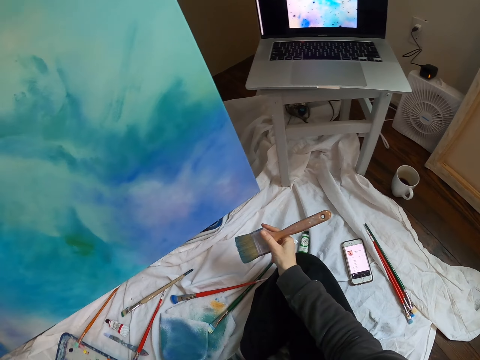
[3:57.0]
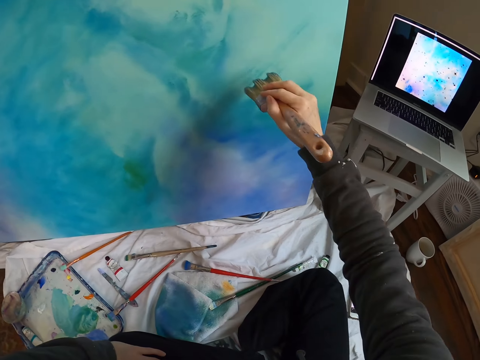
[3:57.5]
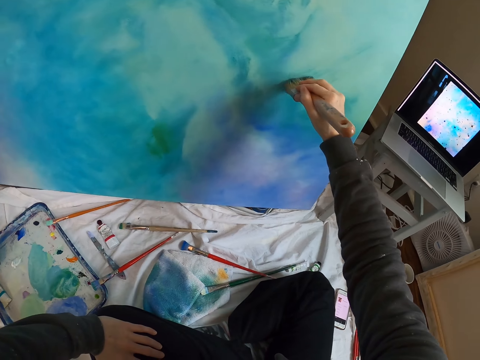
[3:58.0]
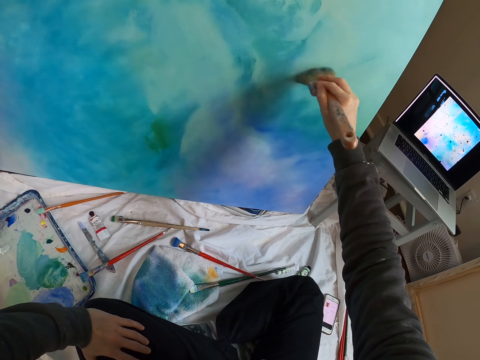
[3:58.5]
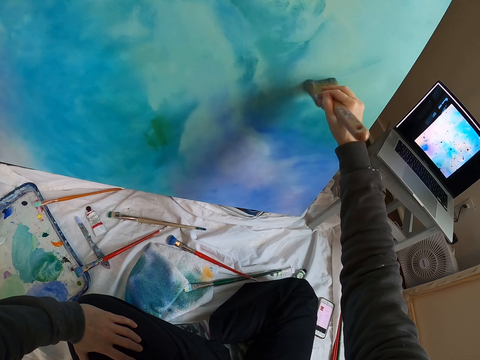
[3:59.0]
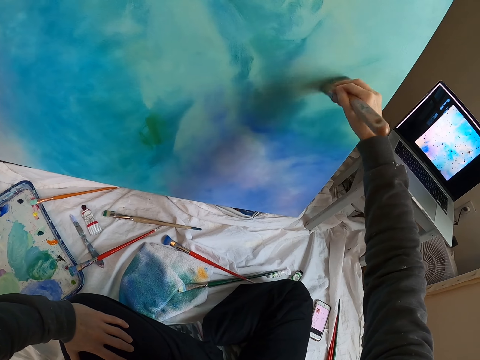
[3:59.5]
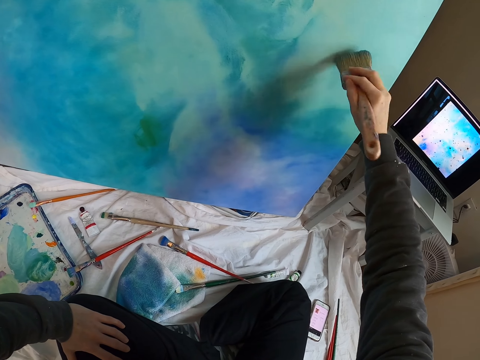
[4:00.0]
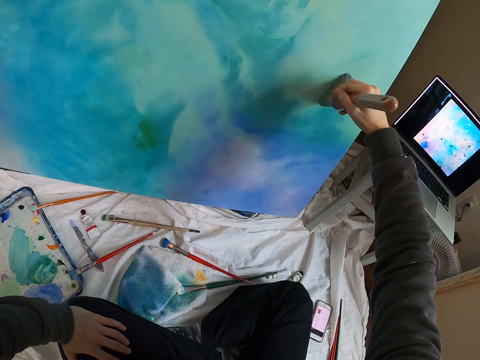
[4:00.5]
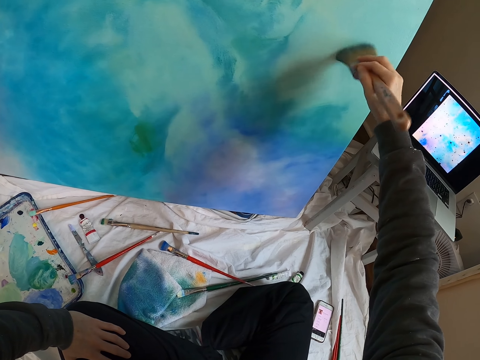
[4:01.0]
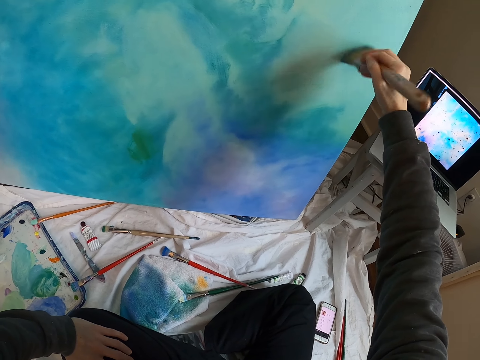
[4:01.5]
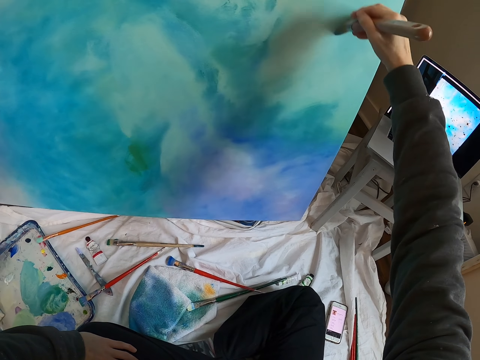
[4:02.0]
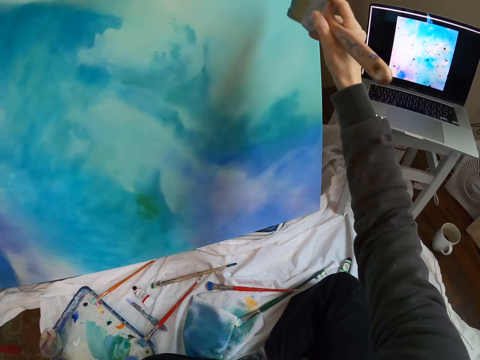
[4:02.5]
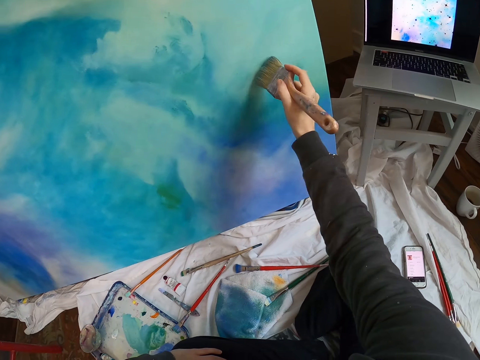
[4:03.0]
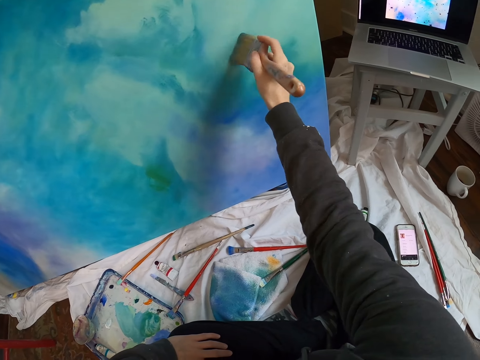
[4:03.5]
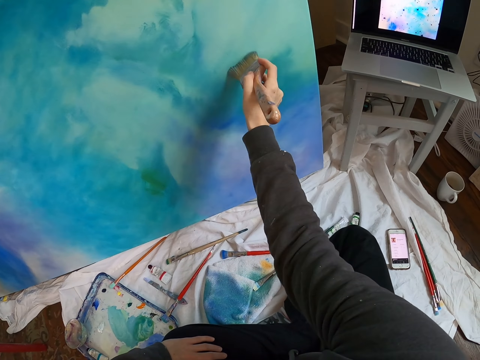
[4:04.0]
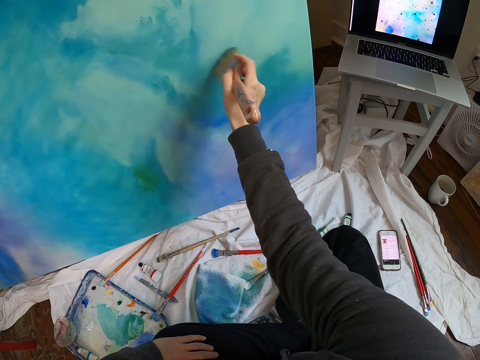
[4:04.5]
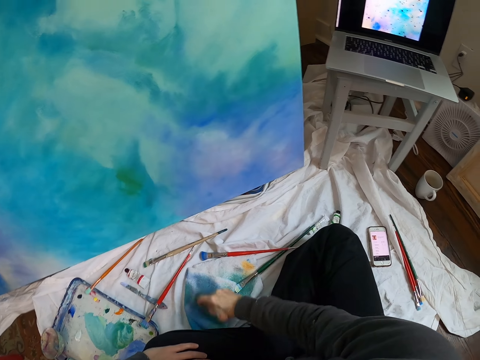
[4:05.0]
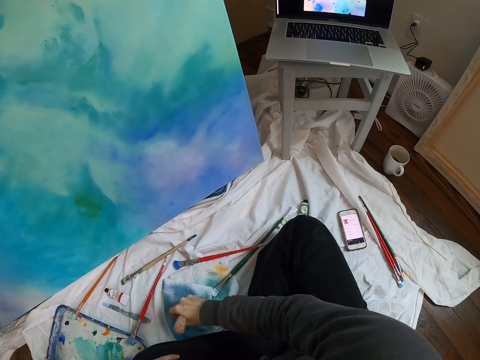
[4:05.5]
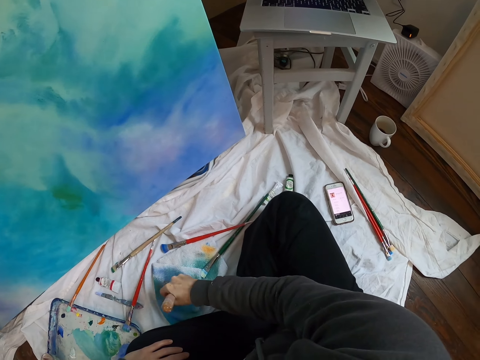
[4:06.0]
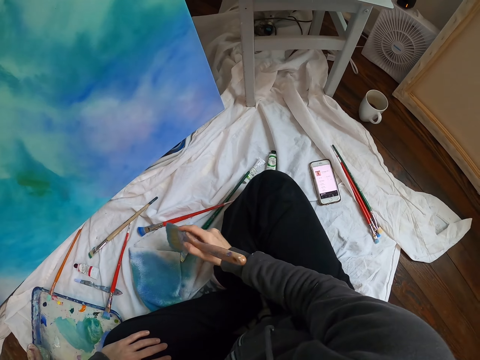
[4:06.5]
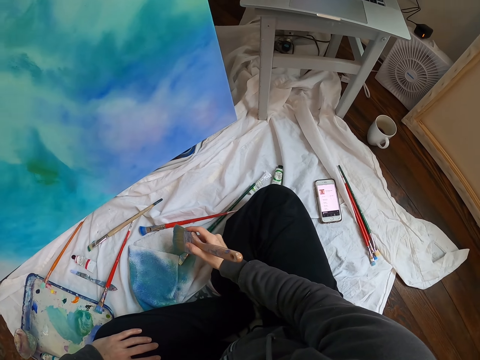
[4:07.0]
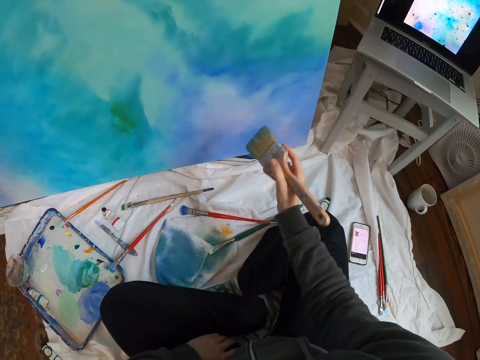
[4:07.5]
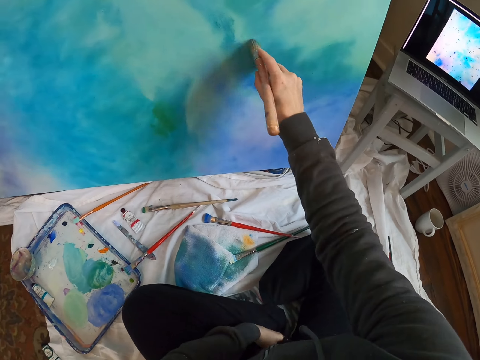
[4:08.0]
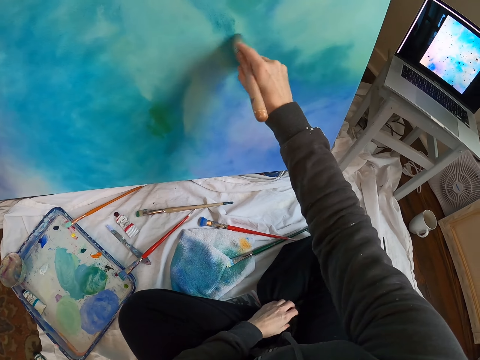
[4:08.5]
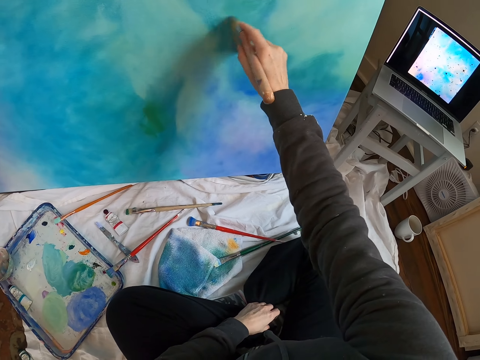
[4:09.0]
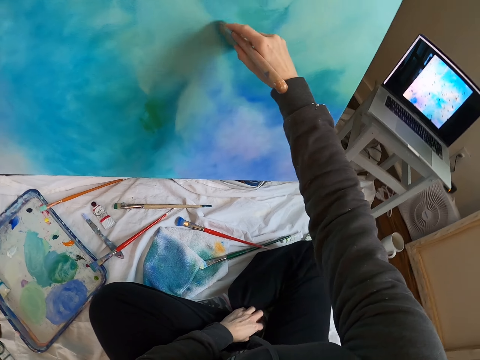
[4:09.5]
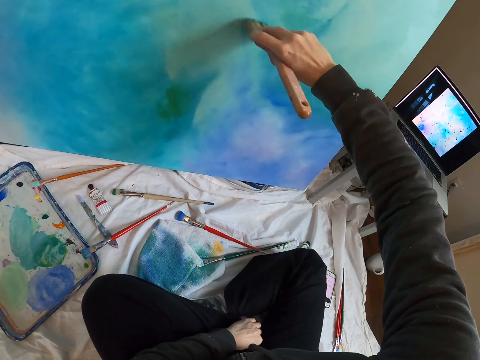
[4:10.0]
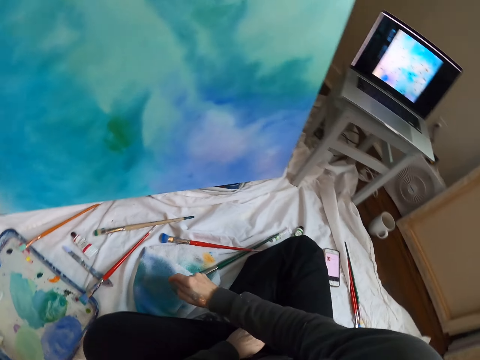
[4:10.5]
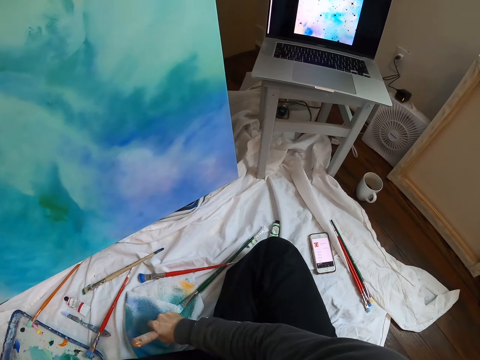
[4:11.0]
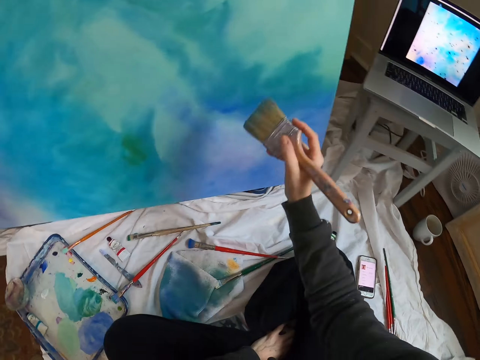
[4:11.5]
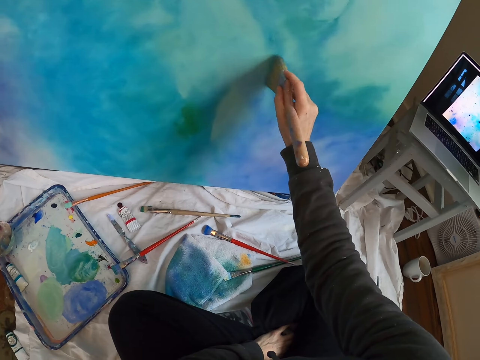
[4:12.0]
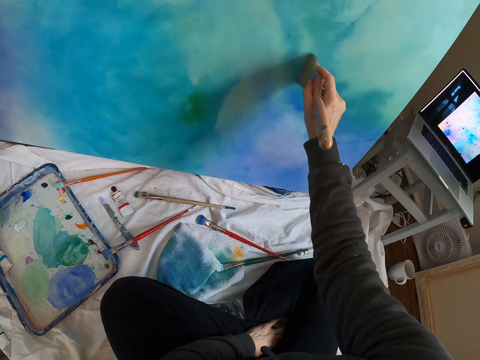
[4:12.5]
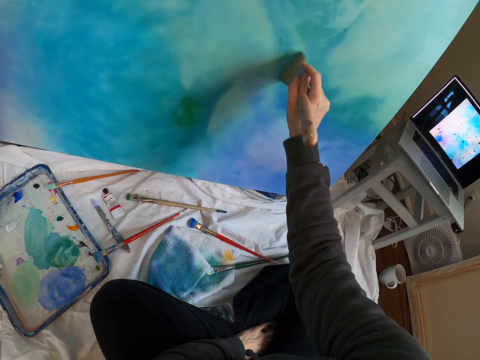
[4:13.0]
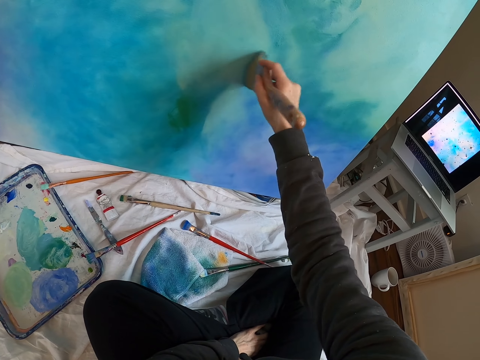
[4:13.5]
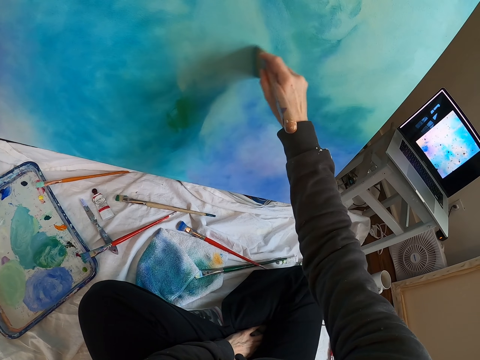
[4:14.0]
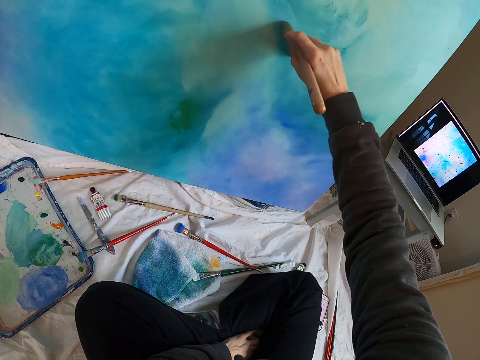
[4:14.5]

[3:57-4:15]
The camera wearer lifts the paint brush. They place the hand on the knee. They look at the laptop. They paint the board with the paint brush. They move the right hand. They rub the paint brush on the towel. They move the right hand. They place the hand on the knee. They look around. They lift the paint brush. They paint the board with the paint brush. They move the right hand. They rub the paint brush on the towel. They lift the paint brush. They paint the board with the paint brush.

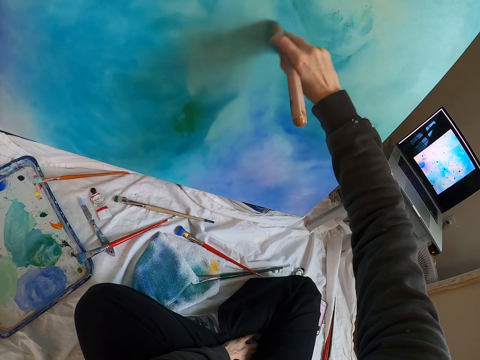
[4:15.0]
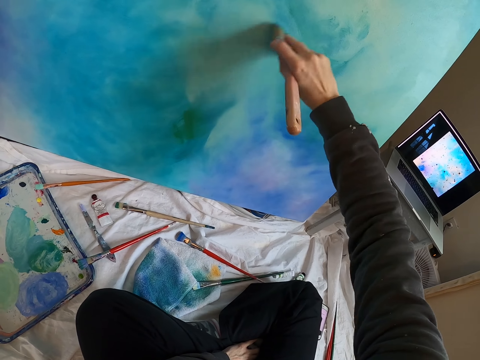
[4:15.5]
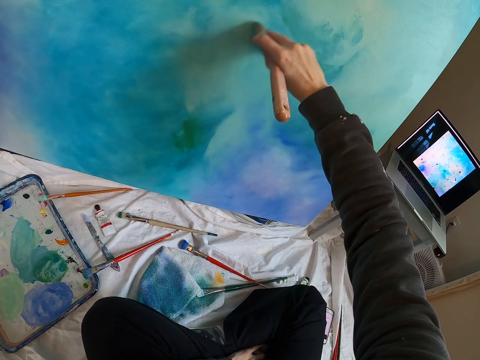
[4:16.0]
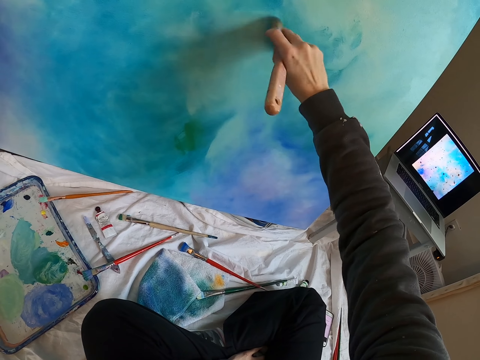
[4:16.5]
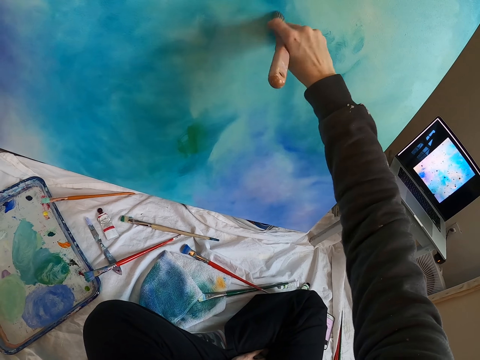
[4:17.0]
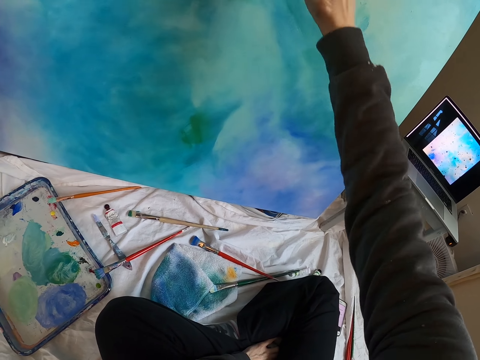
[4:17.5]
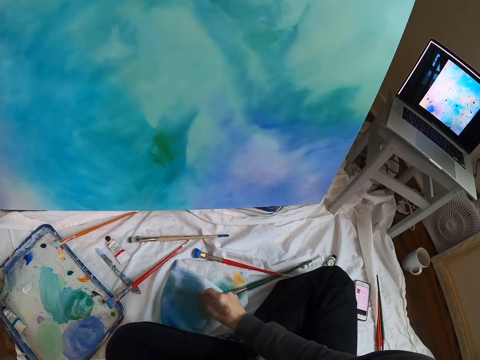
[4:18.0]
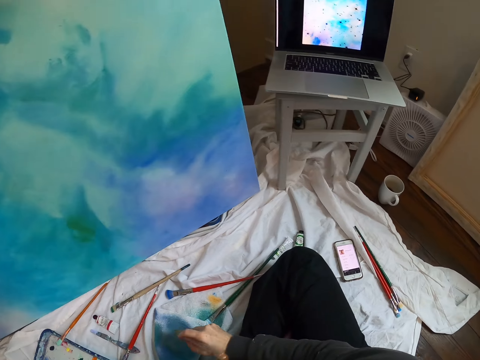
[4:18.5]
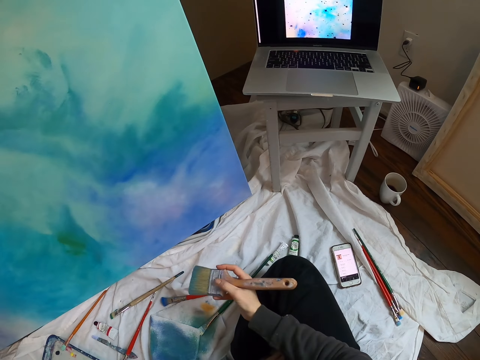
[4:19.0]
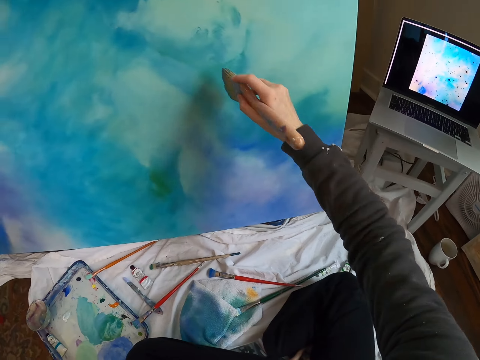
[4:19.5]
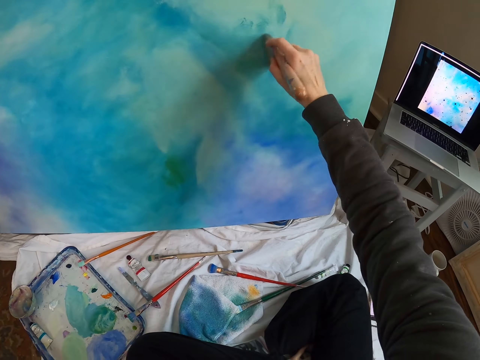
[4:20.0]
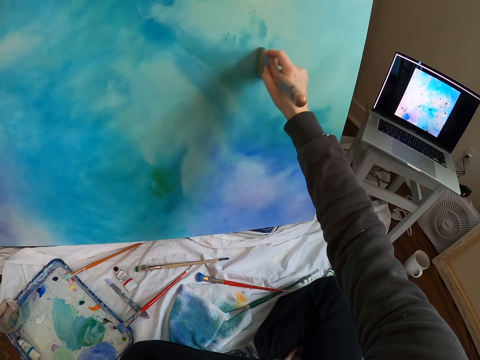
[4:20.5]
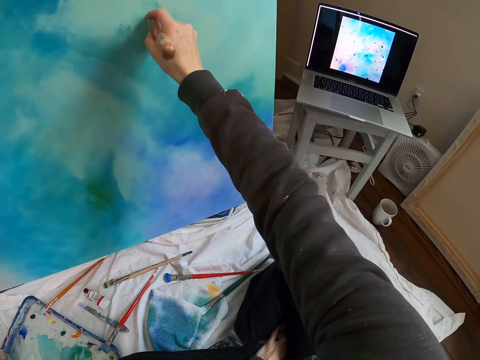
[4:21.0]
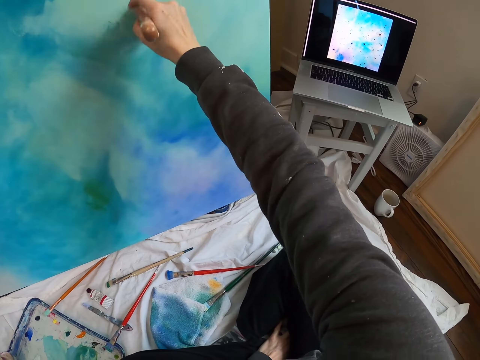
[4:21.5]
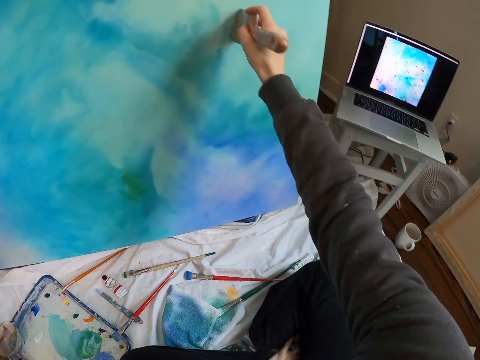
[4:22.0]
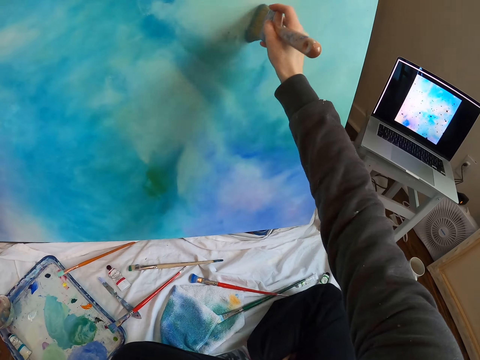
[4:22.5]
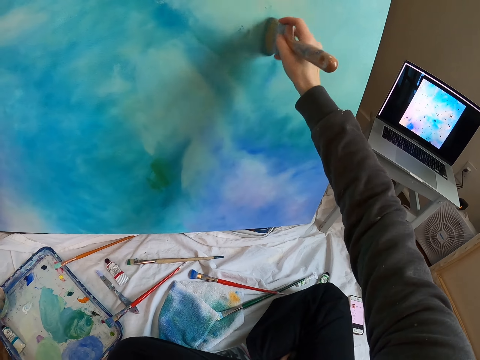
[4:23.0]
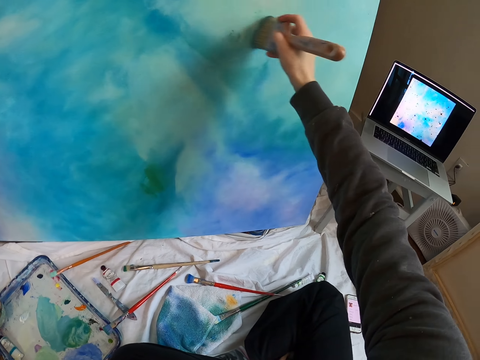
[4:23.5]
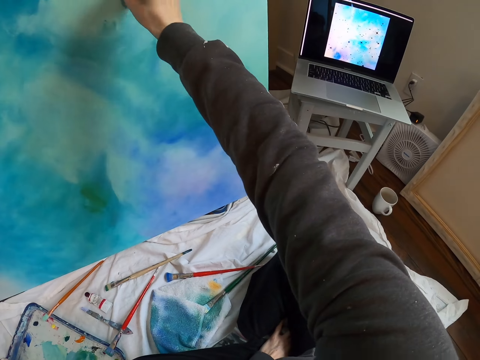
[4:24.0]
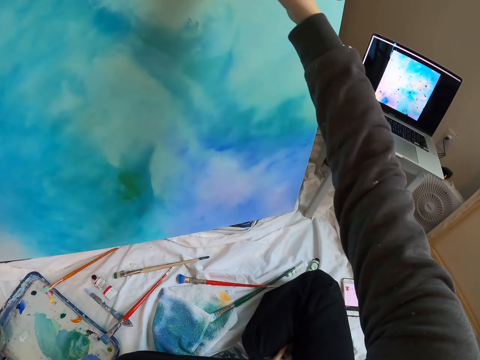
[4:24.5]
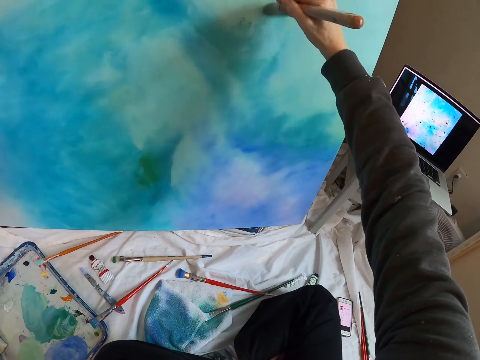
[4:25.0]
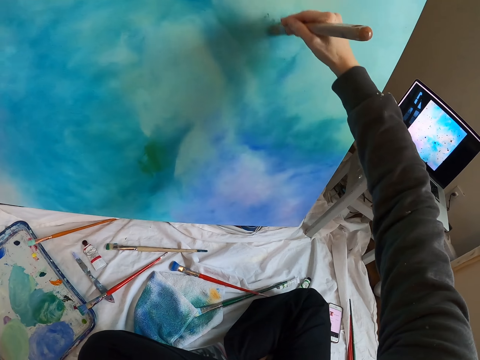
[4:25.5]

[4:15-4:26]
The camera wearer moves the right hand. They rub the paint brush on the towel. They lift the paint brush. They paint the board with the paint brush.
